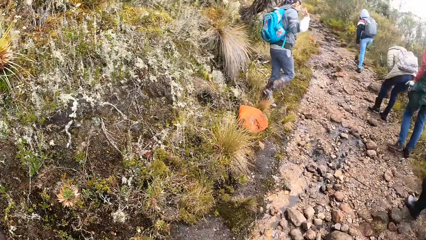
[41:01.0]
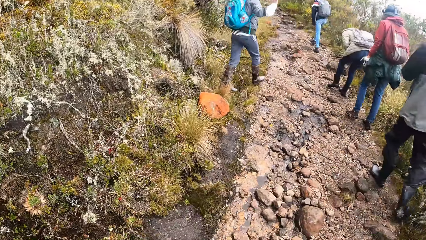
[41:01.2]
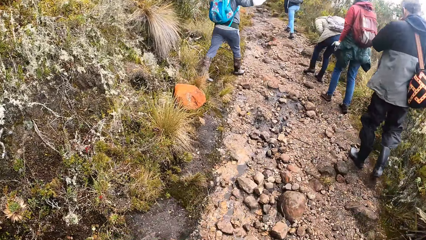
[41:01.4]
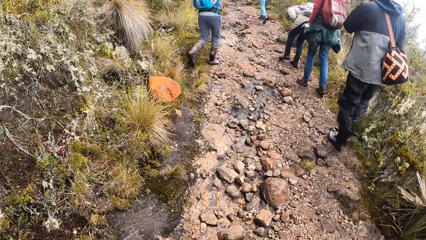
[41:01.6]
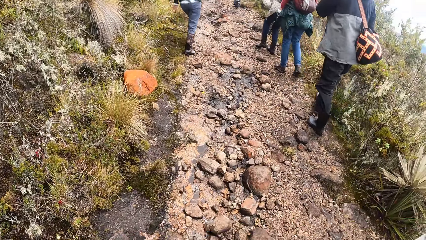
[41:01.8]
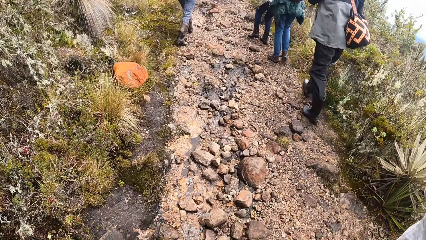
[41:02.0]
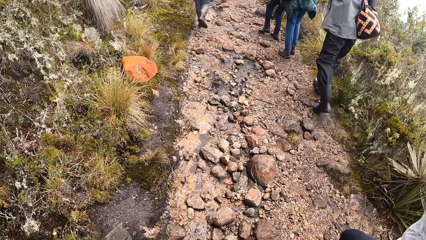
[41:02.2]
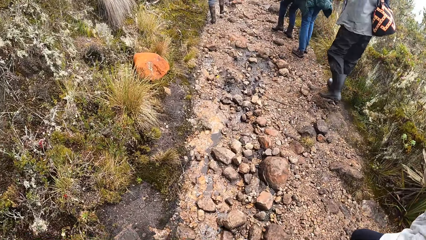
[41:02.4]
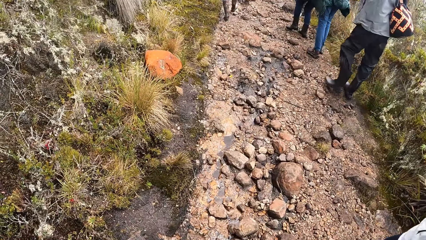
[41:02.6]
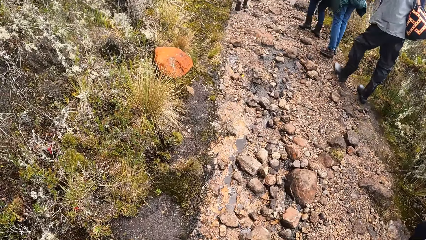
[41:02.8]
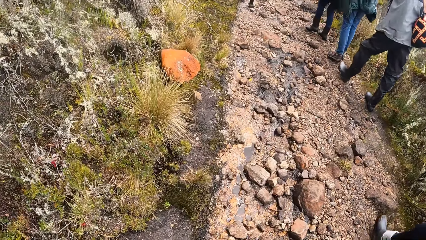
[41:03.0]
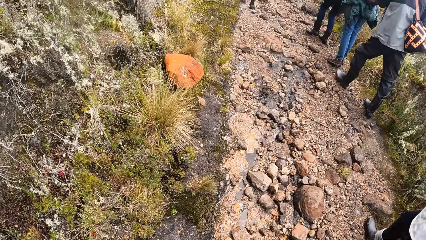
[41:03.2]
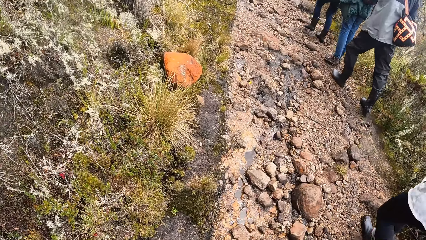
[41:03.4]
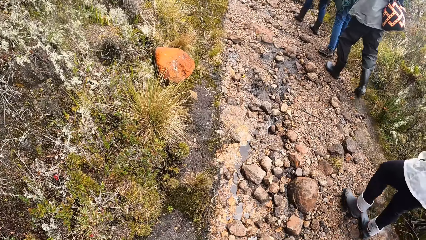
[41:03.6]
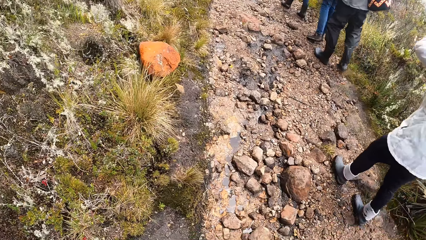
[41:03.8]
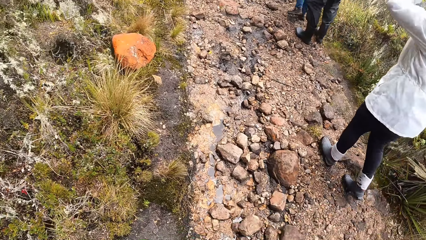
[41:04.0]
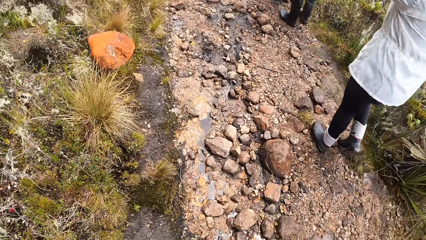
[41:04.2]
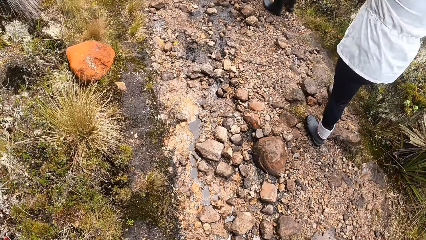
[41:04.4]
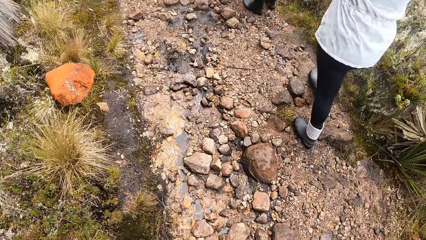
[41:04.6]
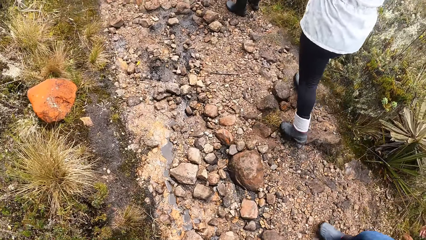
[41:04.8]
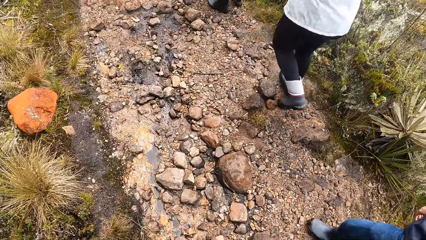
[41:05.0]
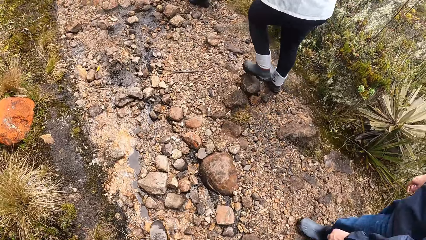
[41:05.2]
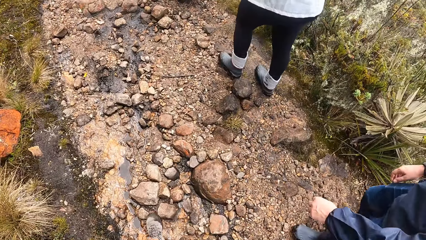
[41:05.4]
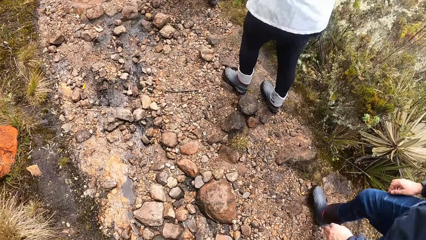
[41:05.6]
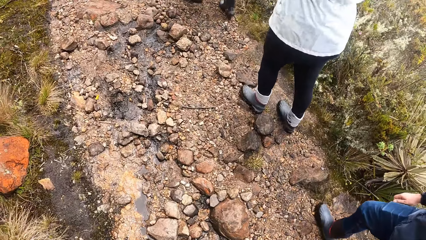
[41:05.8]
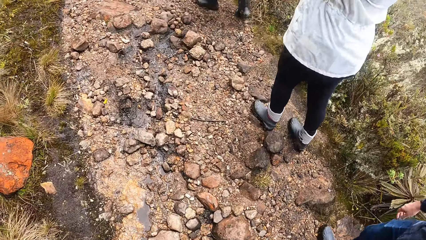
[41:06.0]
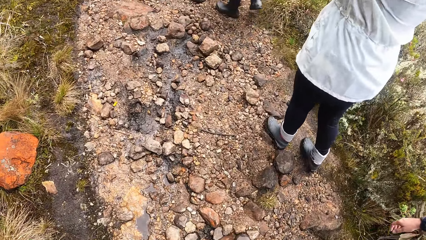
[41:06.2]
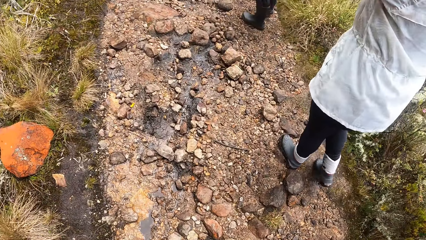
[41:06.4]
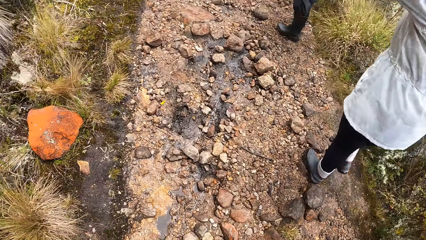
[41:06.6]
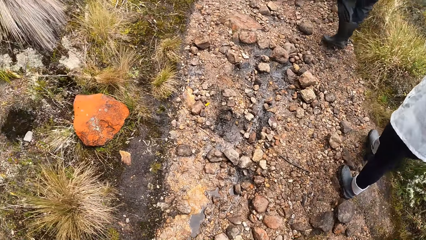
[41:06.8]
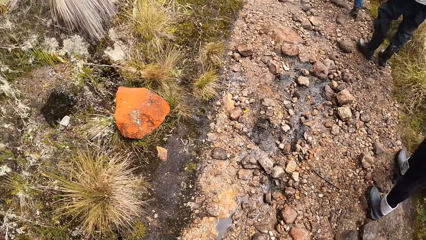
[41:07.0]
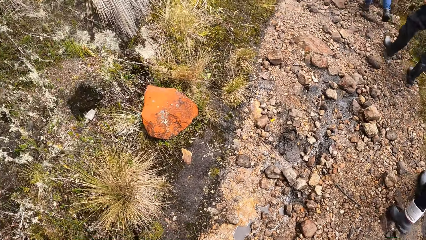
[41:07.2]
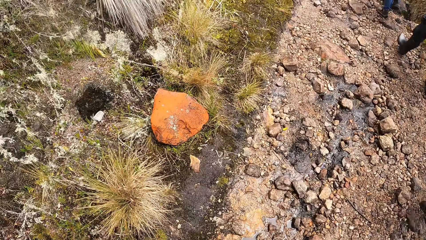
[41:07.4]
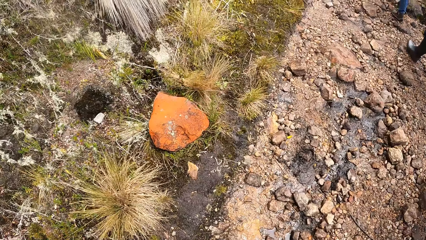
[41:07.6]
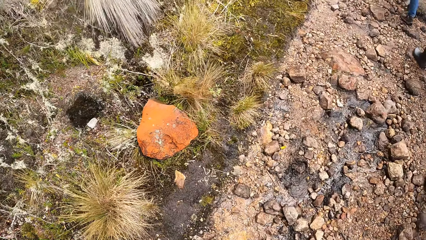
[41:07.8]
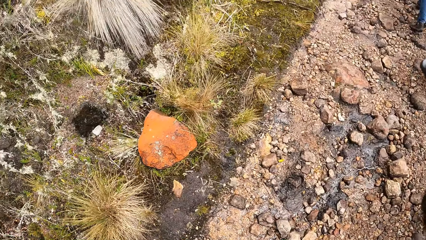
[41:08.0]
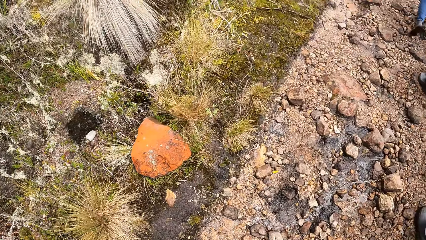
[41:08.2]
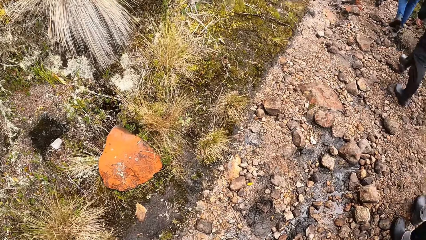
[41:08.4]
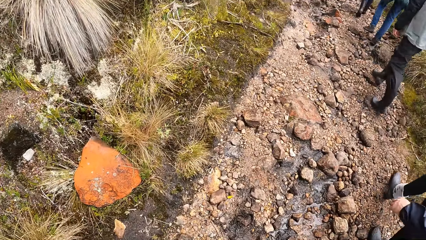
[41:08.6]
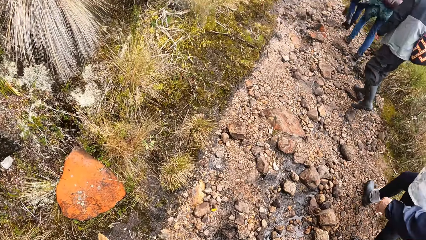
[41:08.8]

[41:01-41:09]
The woman hikes up the hill. Another woman hikes up the hill. The camera wearer hikes up the hill.

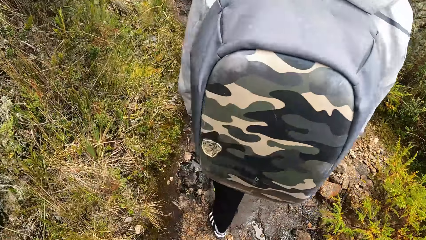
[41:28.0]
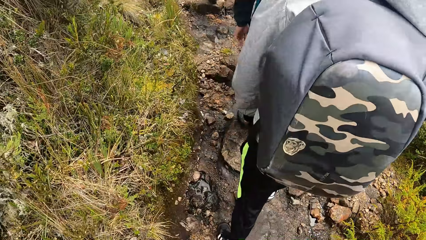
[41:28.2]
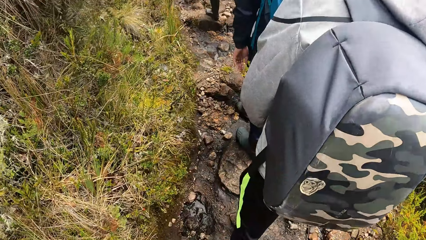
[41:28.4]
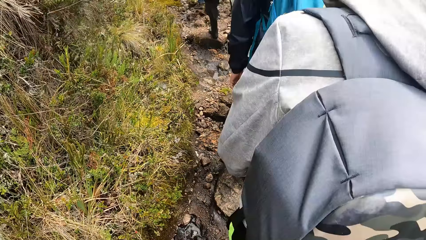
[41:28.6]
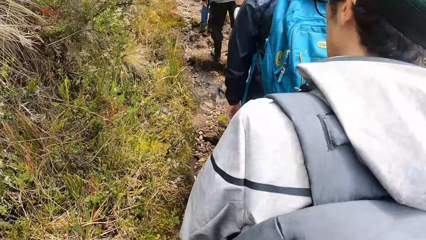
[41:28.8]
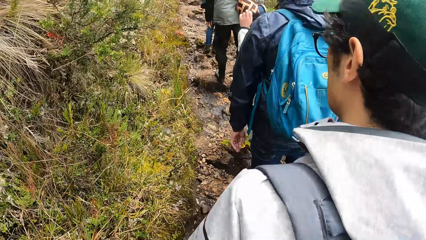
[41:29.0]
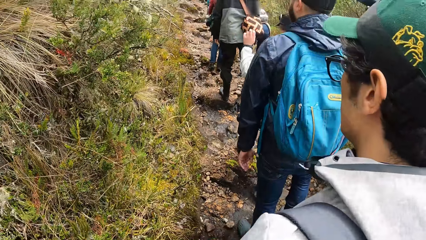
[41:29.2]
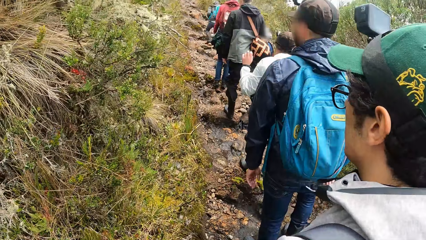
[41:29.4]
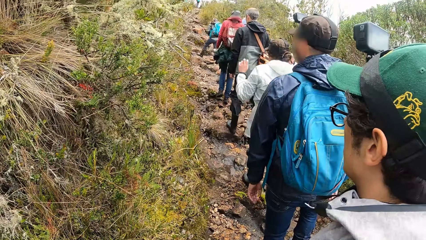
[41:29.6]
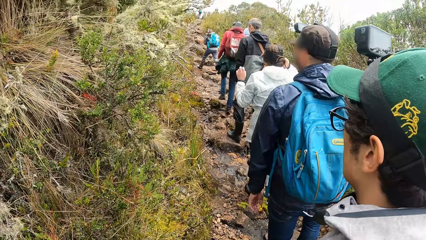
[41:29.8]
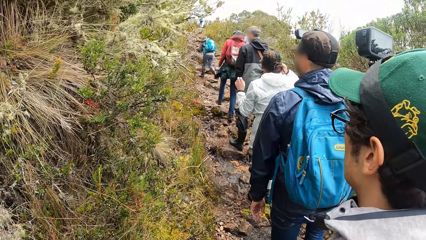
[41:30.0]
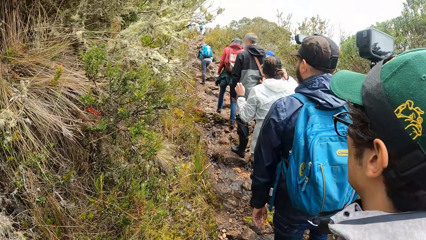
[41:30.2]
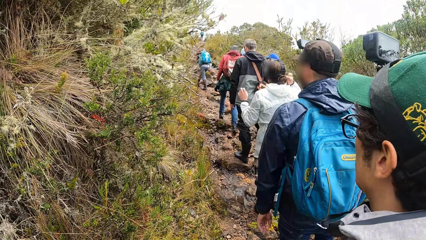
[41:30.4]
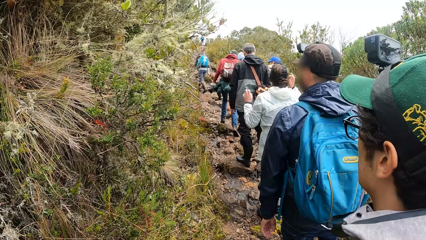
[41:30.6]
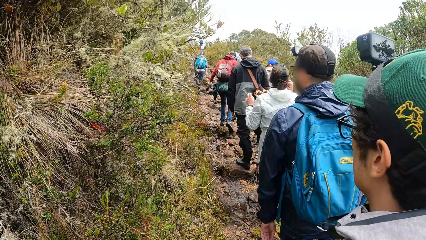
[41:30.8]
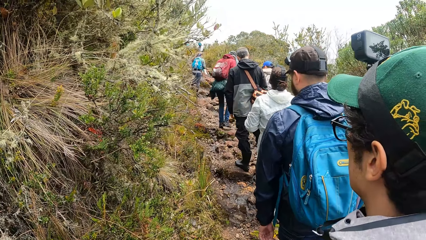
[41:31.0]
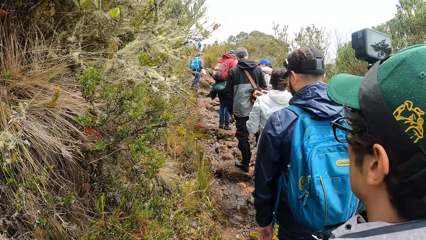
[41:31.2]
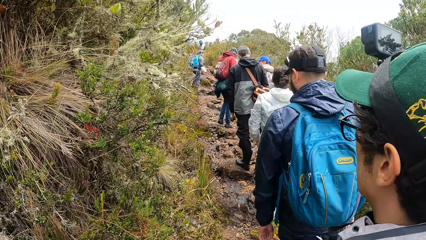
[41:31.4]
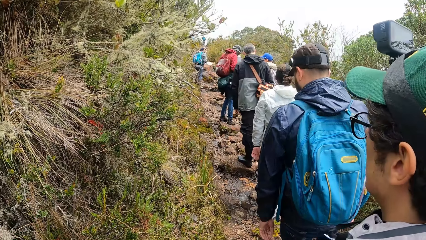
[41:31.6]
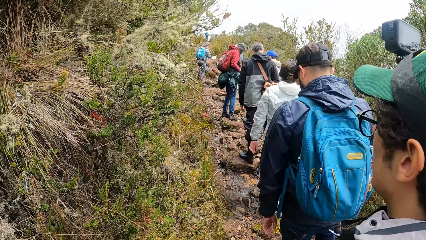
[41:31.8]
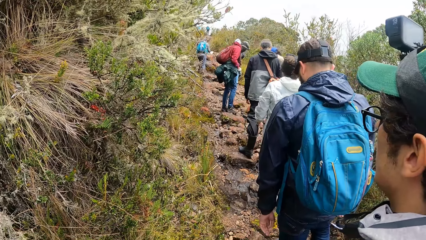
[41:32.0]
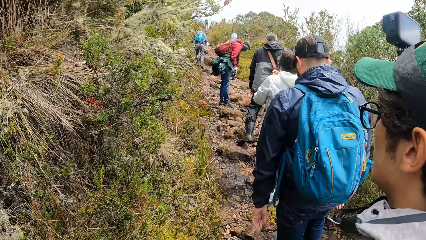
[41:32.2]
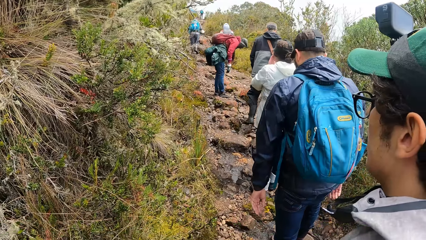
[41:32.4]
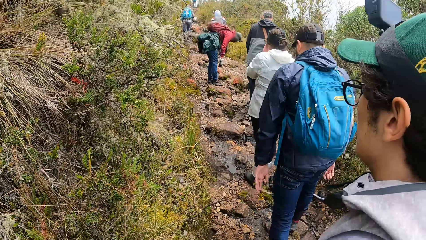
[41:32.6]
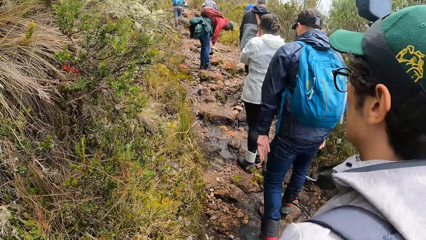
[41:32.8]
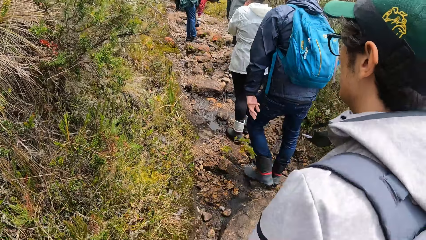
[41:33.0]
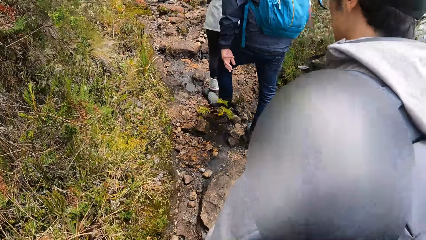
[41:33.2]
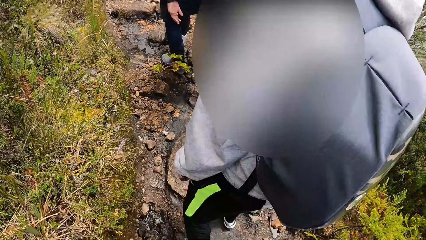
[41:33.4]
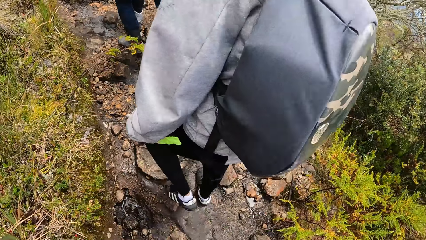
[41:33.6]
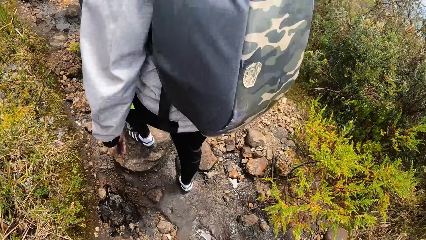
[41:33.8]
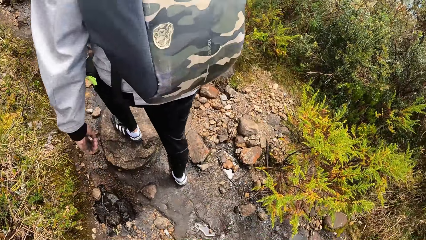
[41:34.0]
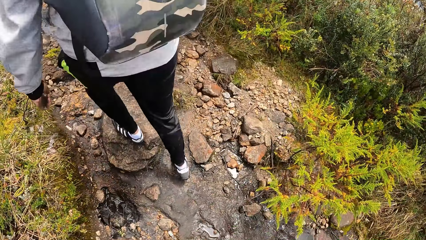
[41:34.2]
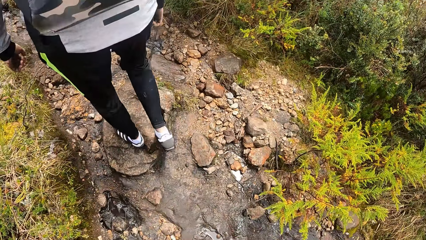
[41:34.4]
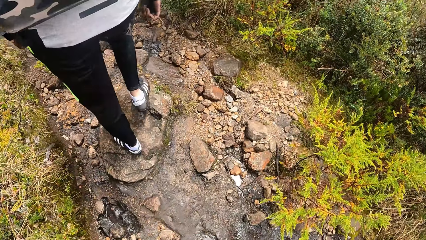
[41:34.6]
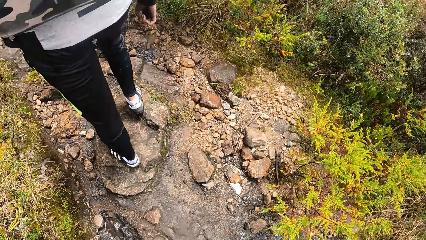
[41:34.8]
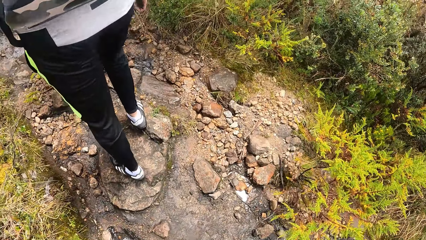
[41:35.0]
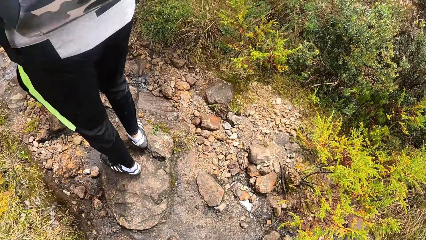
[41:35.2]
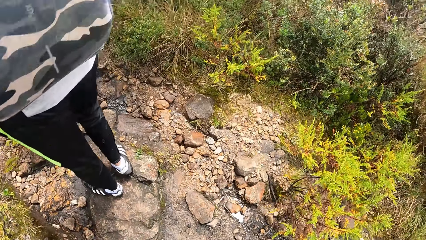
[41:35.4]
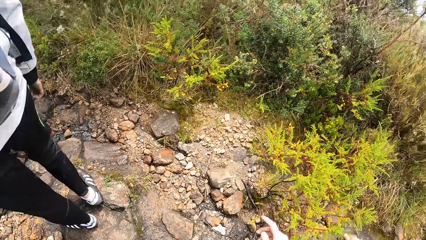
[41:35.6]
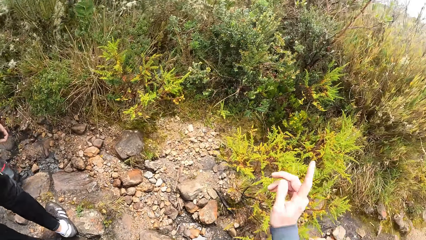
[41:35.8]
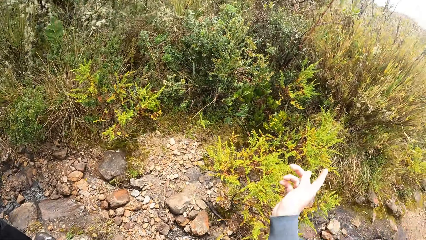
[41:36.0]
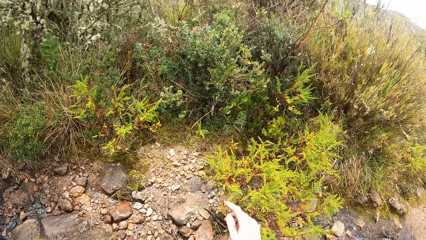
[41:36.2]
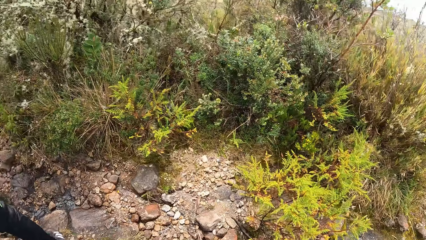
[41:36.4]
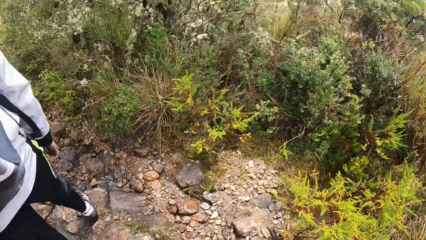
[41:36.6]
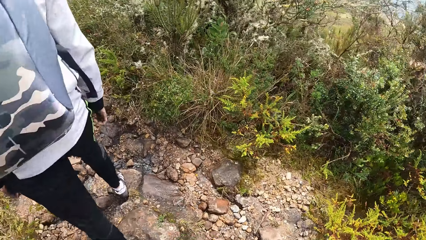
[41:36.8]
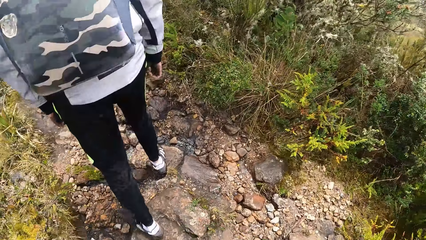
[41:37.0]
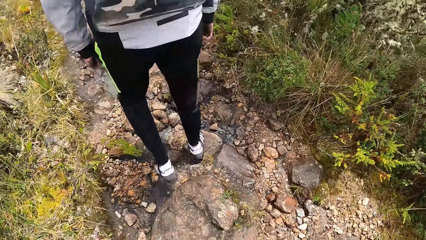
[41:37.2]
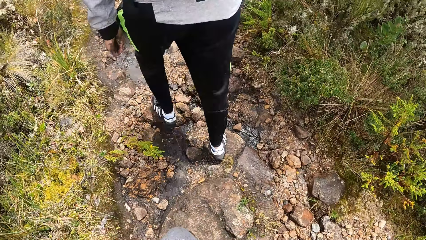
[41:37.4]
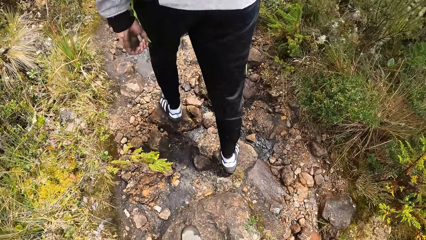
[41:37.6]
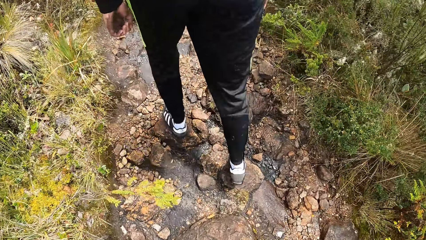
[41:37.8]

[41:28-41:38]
The camera wearer looks around. They move on the mountain. They communicate in the park.
